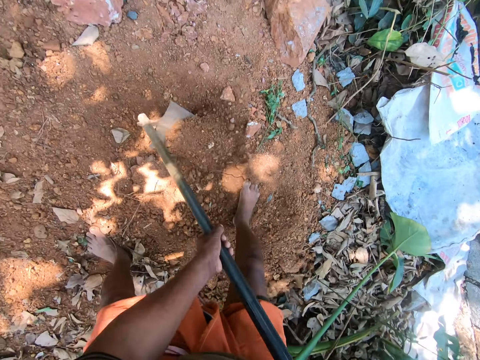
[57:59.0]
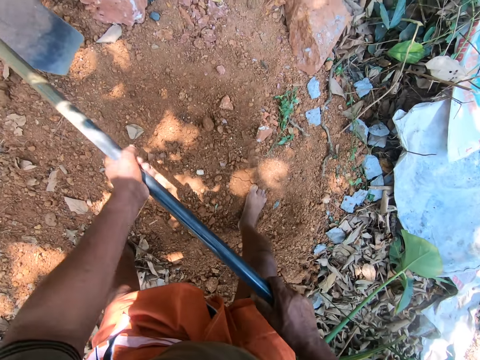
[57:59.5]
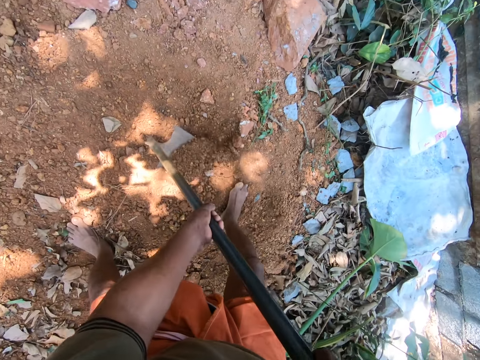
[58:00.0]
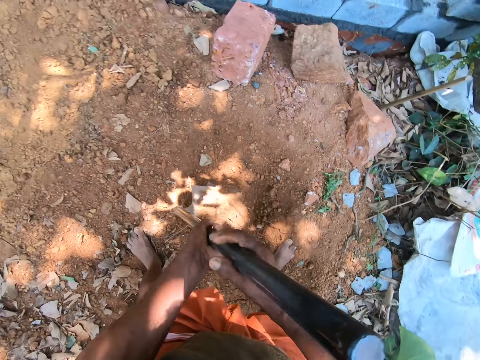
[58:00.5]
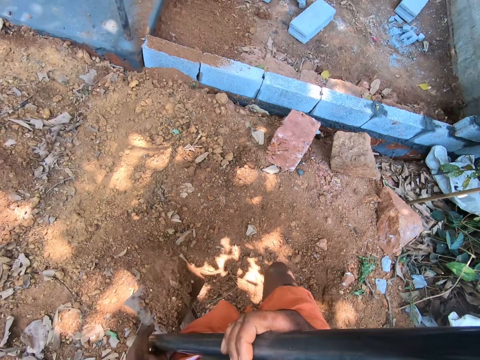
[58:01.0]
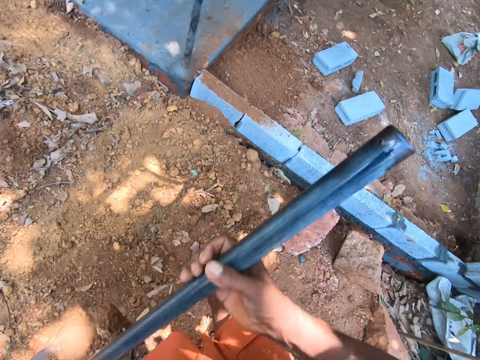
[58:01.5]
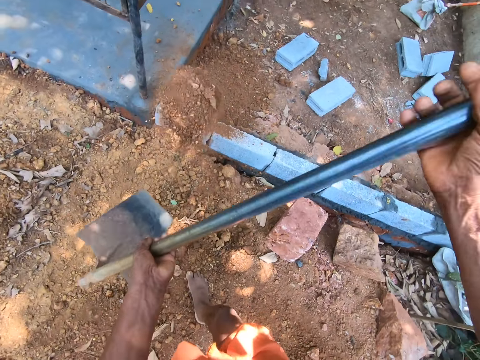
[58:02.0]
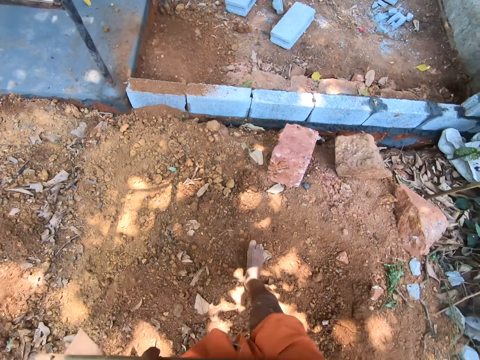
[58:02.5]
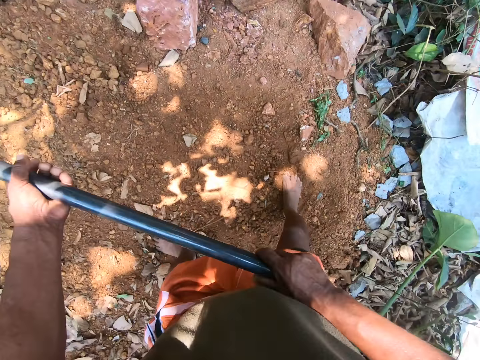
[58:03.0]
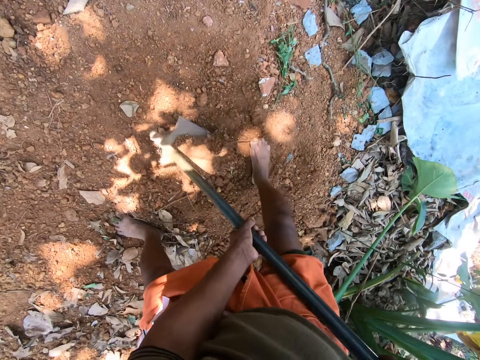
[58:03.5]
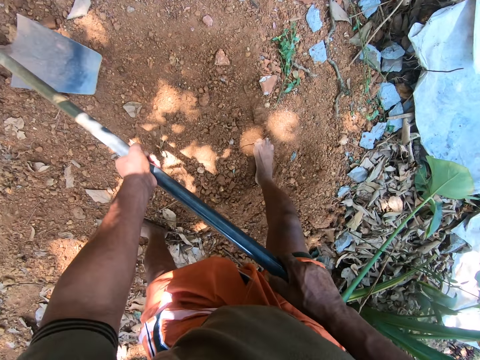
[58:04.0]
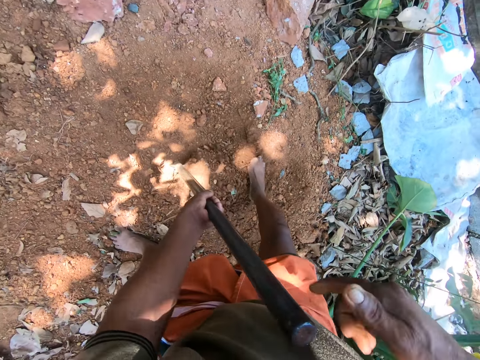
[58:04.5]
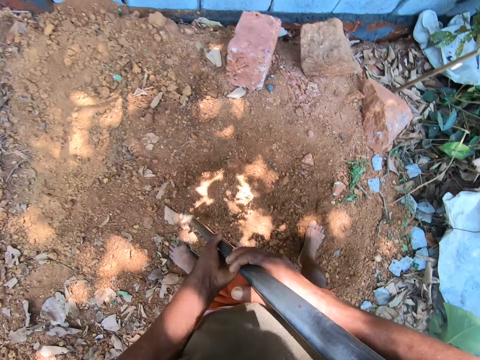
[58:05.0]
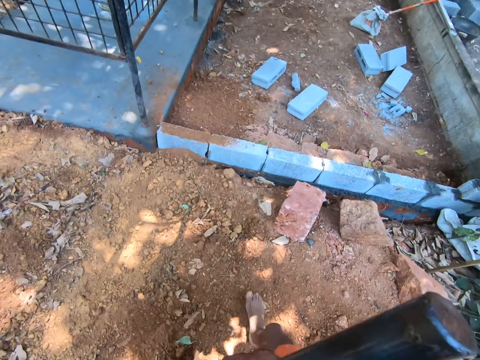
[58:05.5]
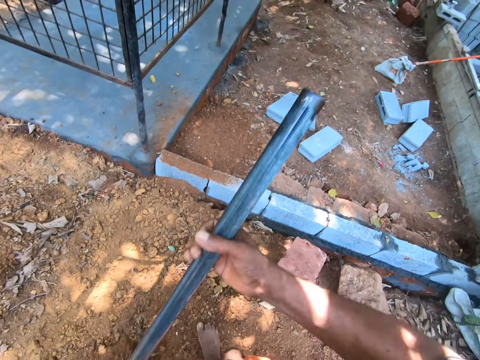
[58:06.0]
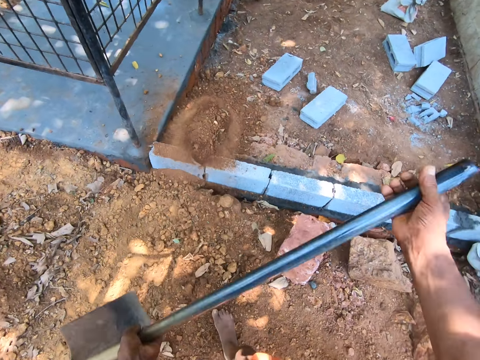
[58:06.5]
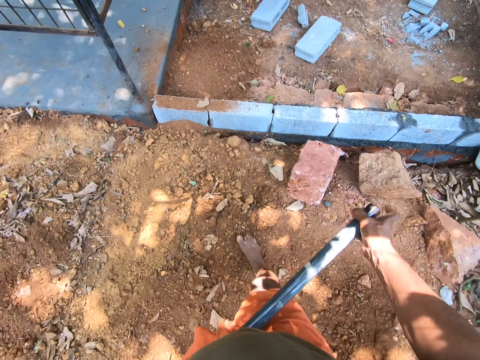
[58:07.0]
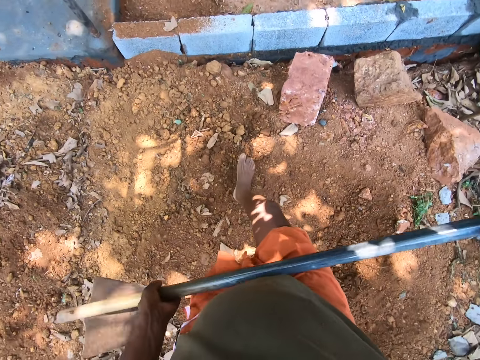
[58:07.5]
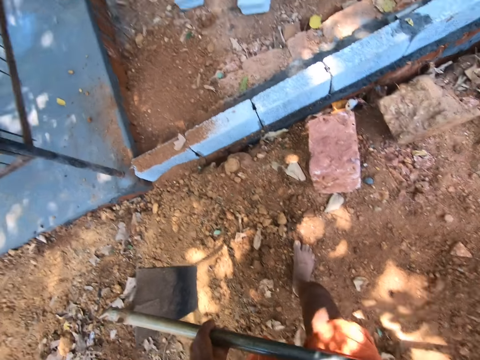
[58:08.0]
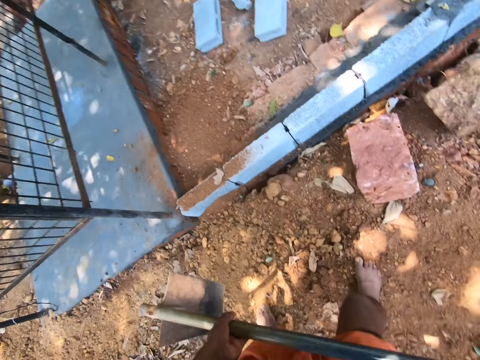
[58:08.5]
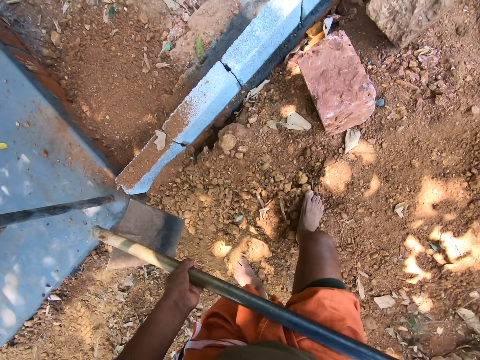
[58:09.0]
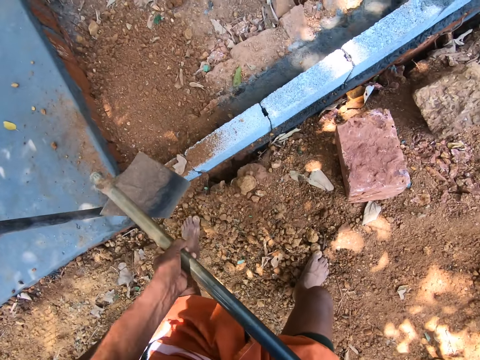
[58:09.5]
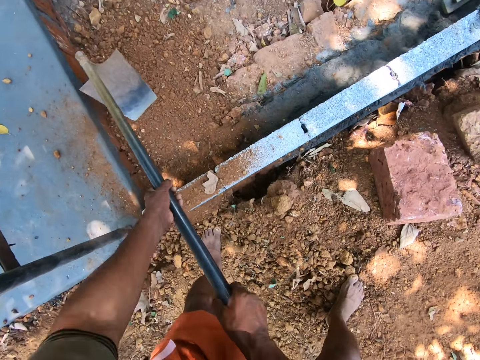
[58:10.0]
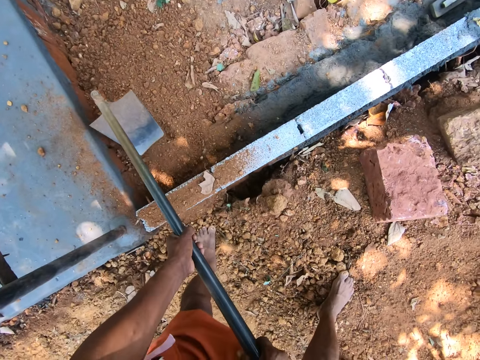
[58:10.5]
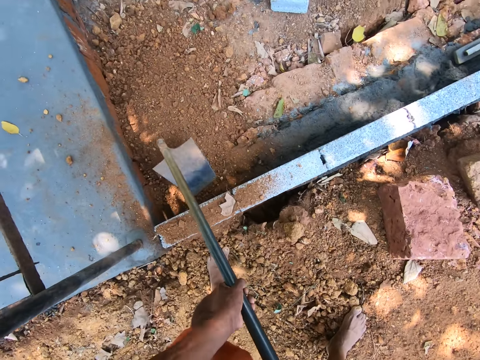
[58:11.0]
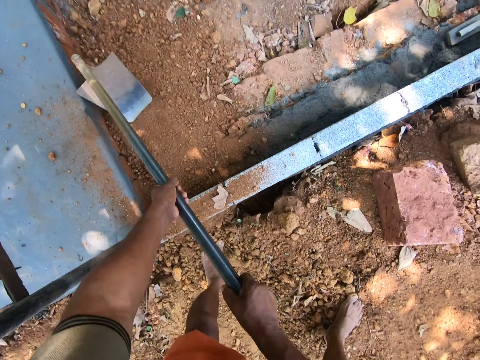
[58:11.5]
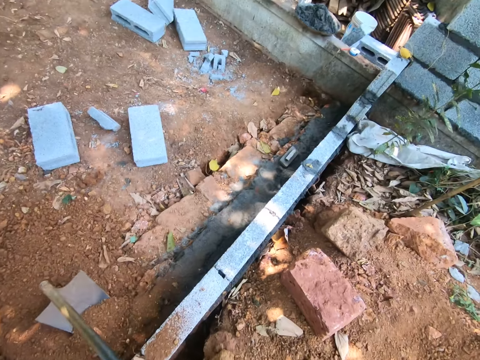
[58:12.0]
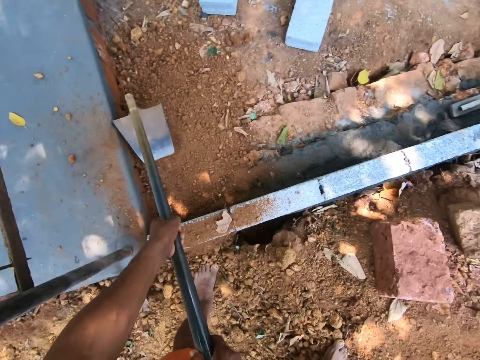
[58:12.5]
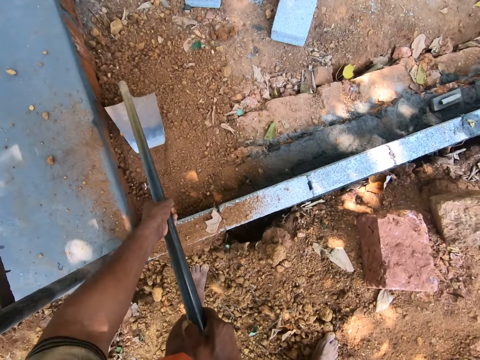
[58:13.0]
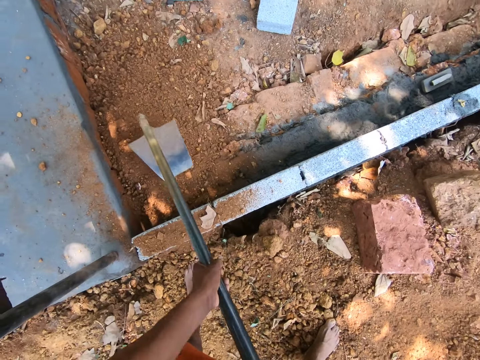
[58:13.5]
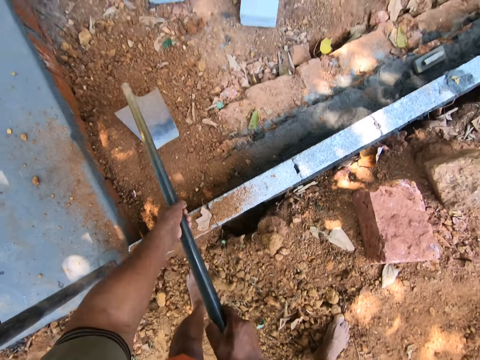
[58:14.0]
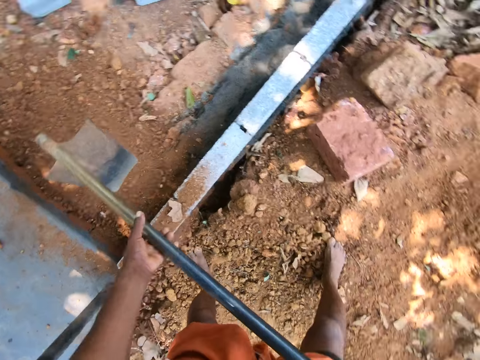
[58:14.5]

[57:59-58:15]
The camera wearer takes sand from the ground with the hoe using both hands. They pour the sand on the ground with the hoe using both hands. They till the ground with the hoe using both hands. They take sand from the ground with the hoe using both hands. They pour the sand on the ground with the hoe using both hands. They till the ground with the hoe using both hands.

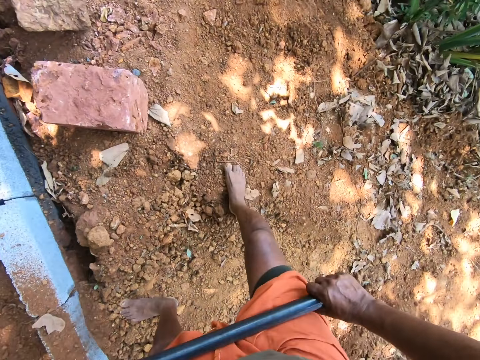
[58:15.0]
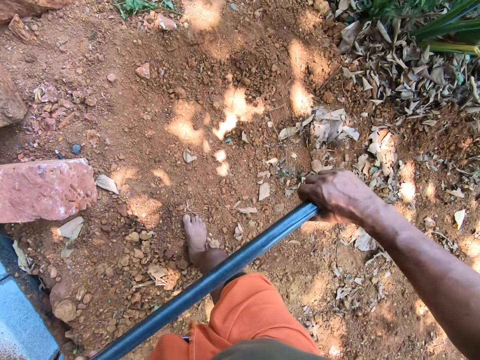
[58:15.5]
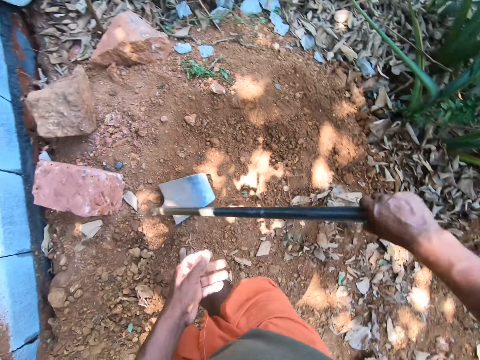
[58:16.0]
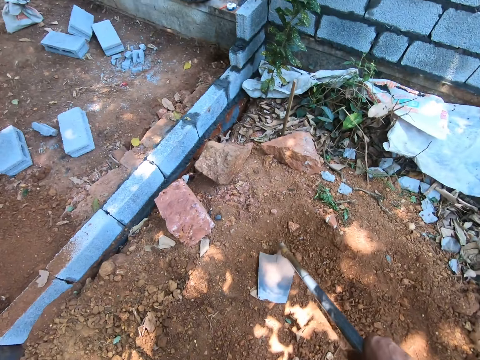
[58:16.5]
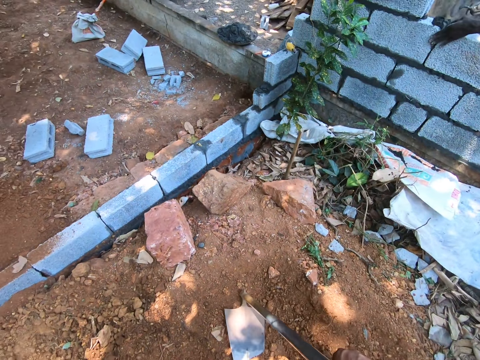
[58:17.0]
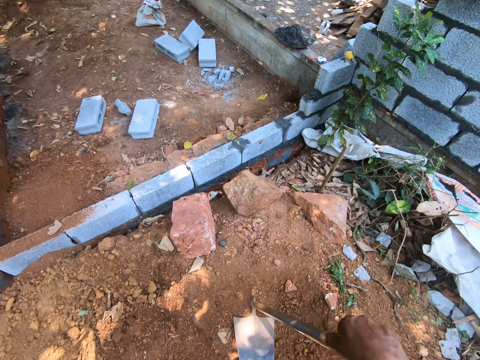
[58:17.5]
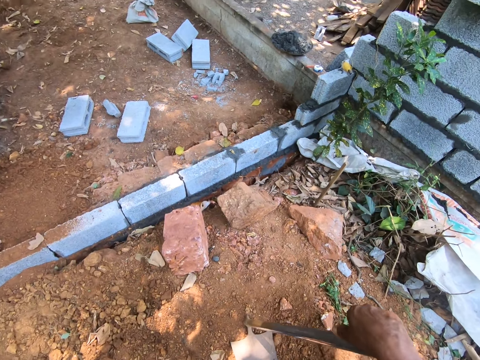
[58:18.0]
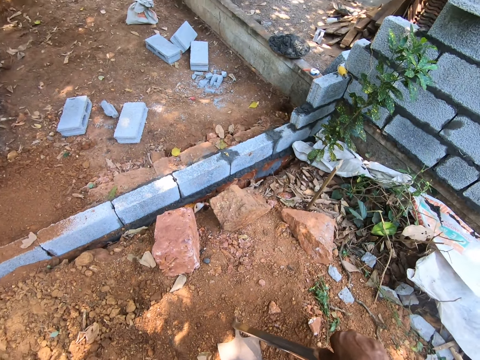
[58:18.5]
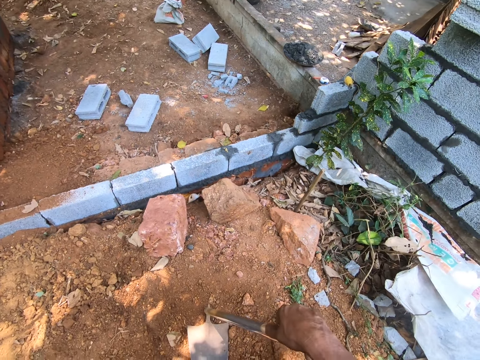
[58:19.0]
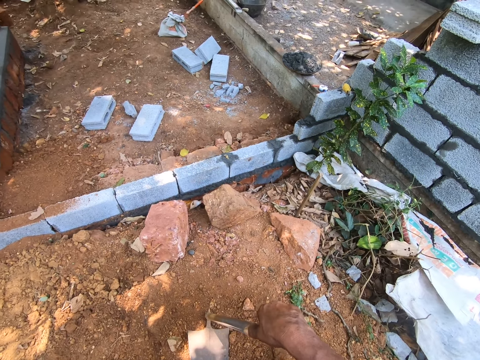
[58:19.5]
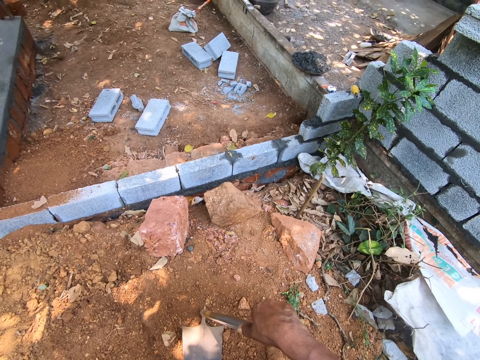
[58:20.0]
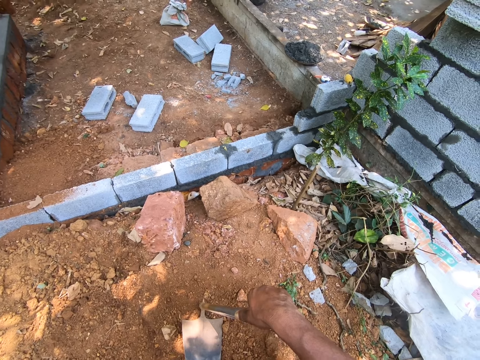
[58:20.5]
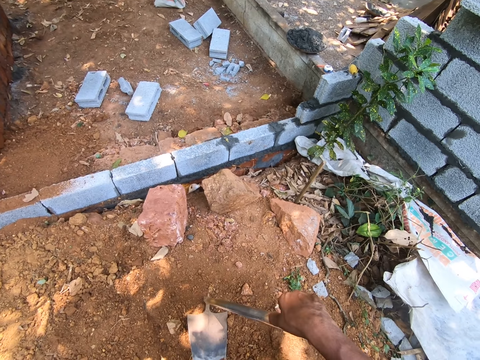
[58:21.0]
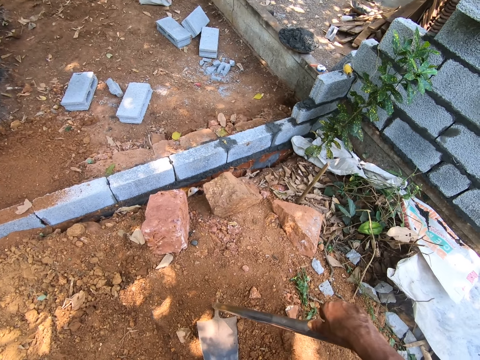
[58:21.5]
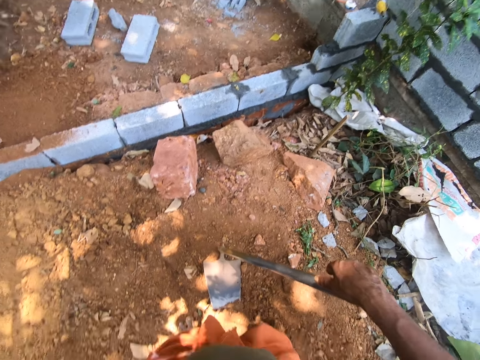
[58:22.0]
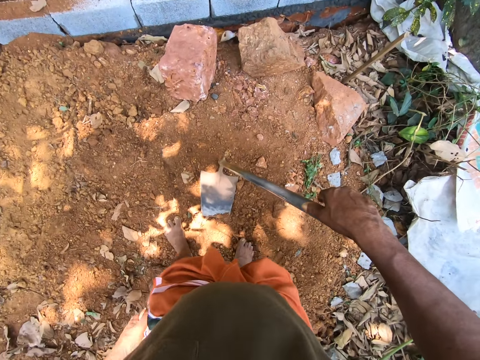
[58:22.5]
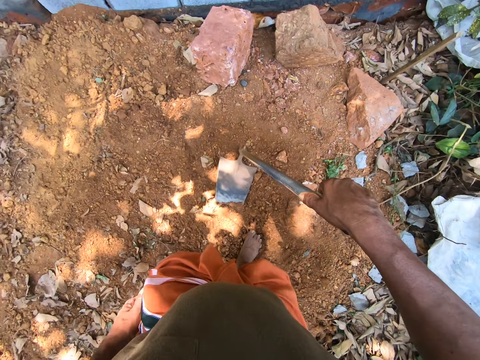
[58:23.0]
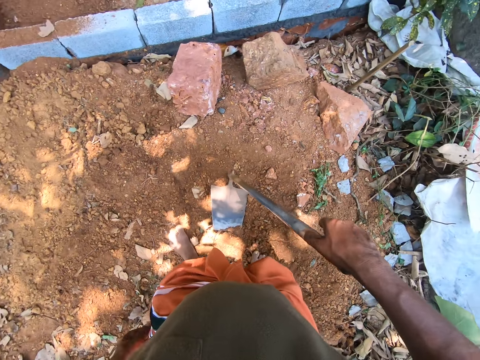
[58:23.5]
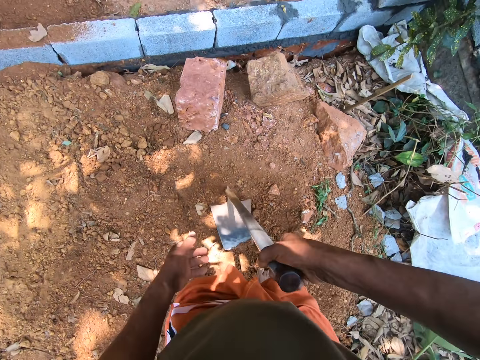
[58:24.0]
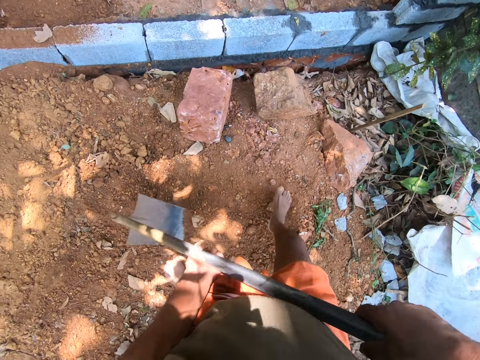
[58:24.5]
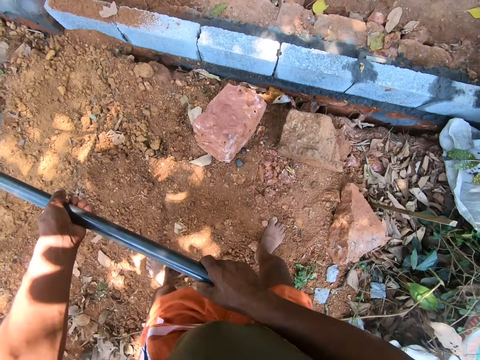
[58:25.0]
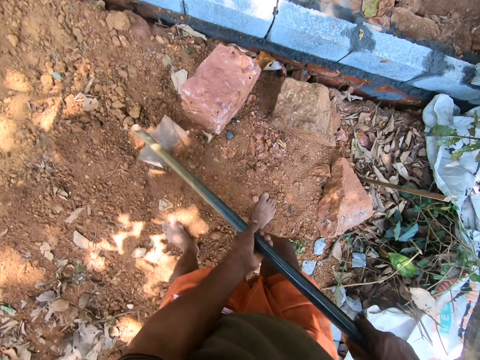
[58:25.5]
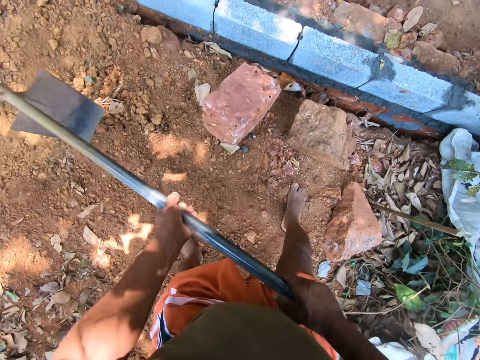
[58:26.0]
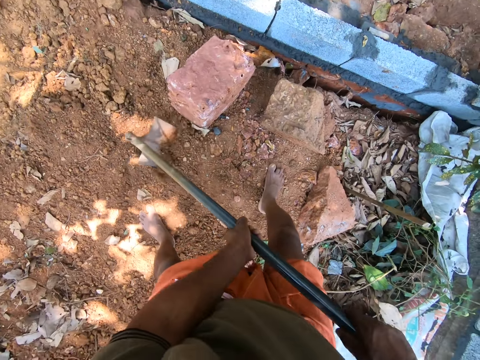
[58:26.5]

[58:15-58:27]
The camera wearer looks around. They dig the ground.
